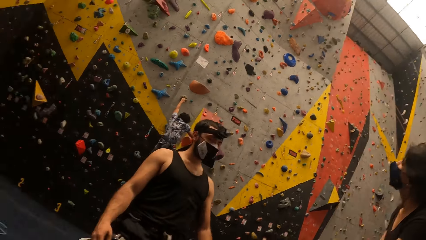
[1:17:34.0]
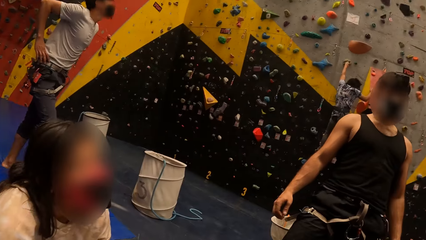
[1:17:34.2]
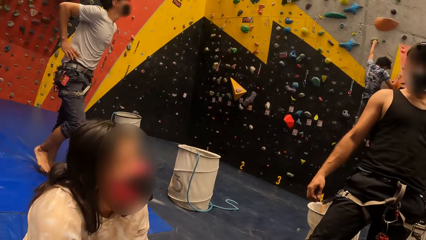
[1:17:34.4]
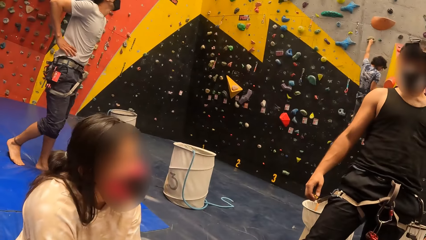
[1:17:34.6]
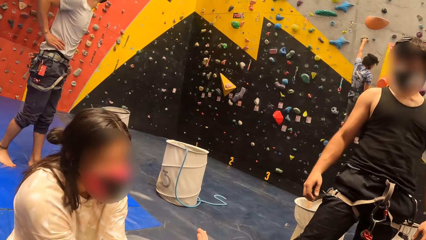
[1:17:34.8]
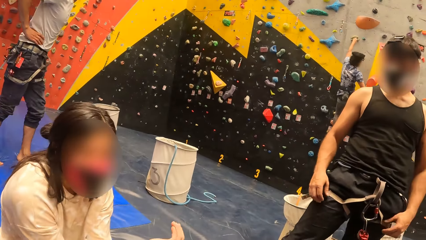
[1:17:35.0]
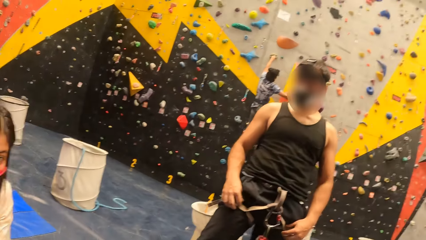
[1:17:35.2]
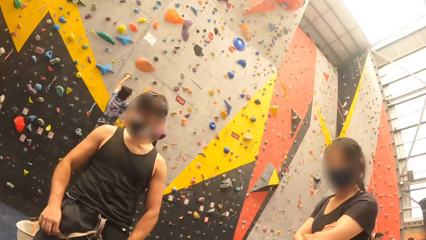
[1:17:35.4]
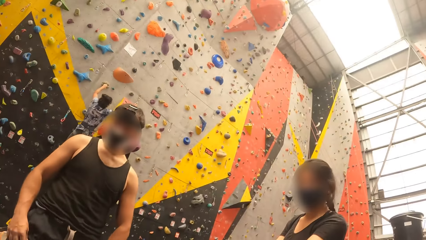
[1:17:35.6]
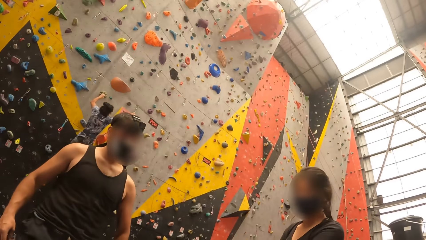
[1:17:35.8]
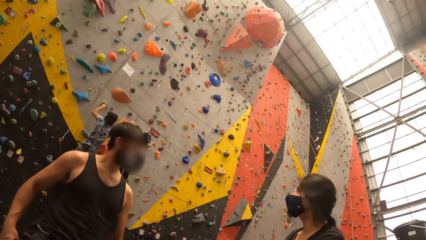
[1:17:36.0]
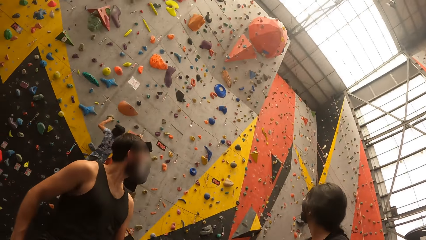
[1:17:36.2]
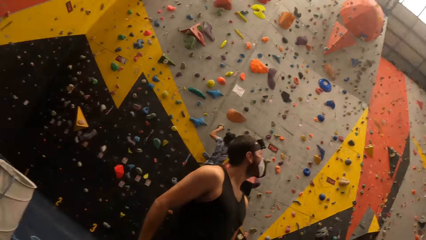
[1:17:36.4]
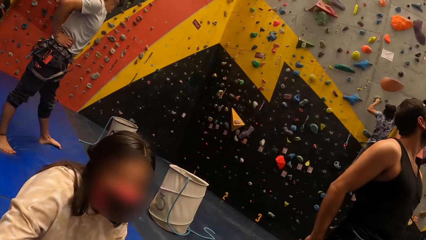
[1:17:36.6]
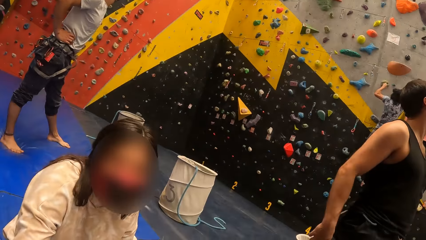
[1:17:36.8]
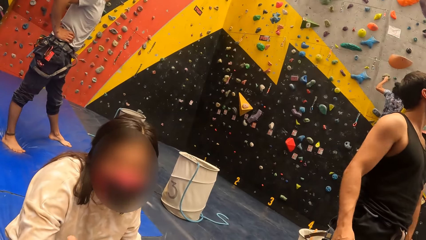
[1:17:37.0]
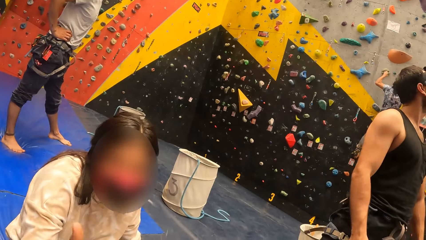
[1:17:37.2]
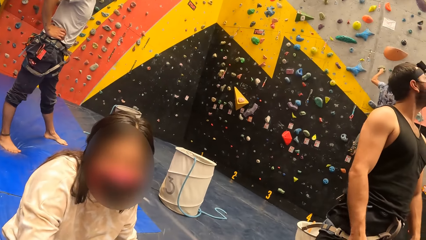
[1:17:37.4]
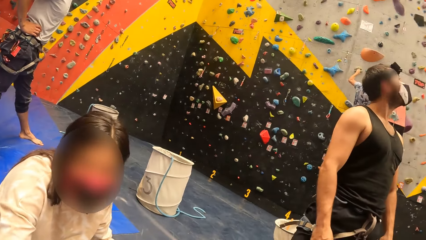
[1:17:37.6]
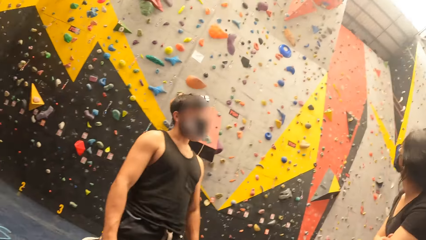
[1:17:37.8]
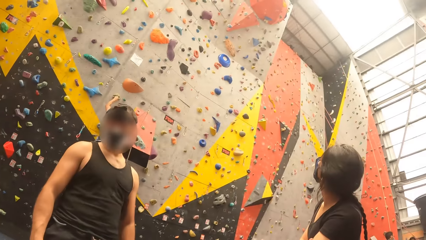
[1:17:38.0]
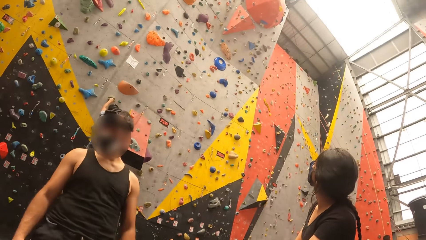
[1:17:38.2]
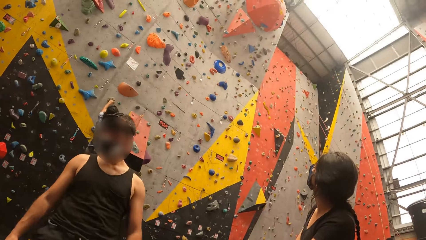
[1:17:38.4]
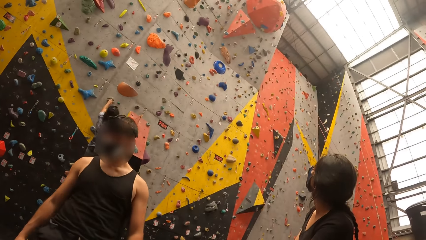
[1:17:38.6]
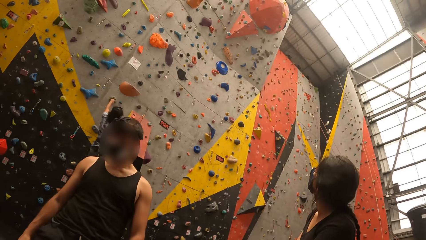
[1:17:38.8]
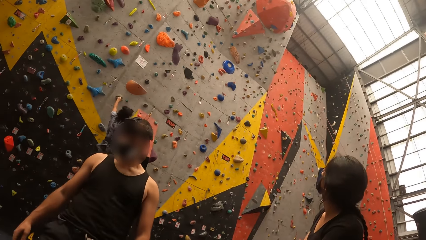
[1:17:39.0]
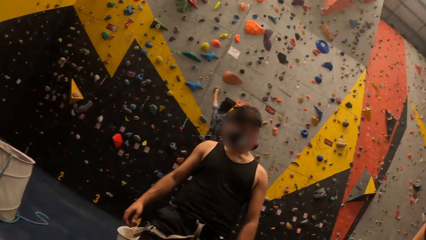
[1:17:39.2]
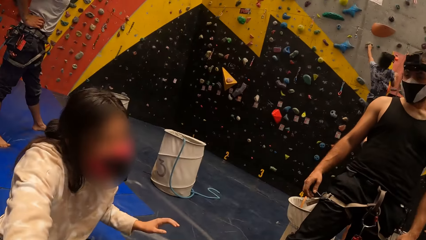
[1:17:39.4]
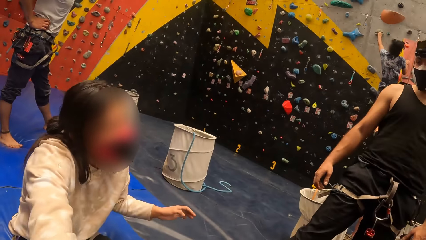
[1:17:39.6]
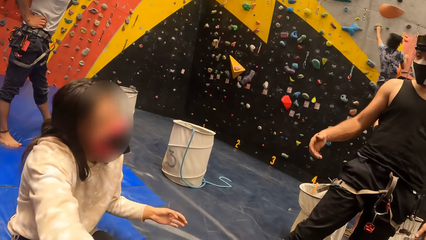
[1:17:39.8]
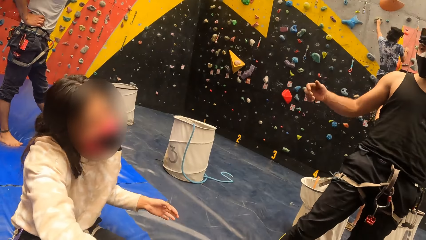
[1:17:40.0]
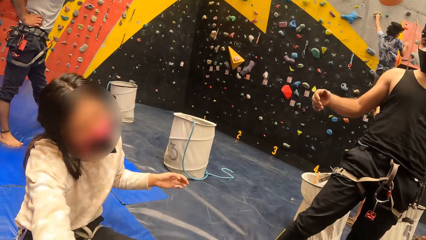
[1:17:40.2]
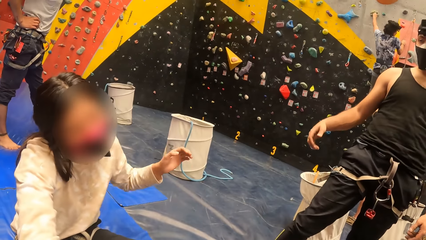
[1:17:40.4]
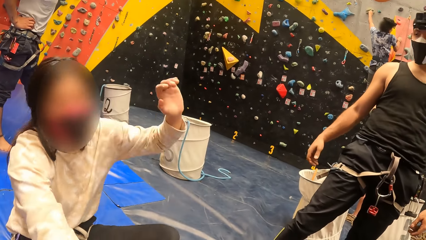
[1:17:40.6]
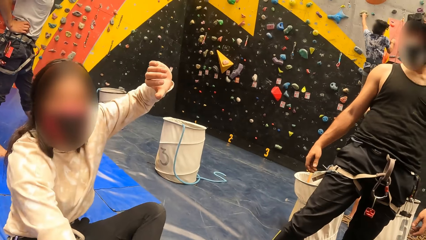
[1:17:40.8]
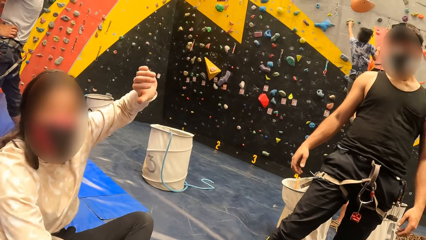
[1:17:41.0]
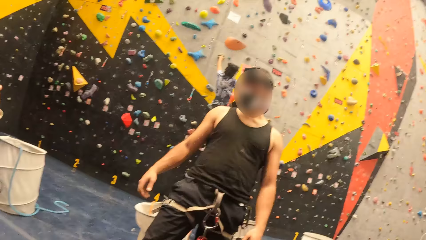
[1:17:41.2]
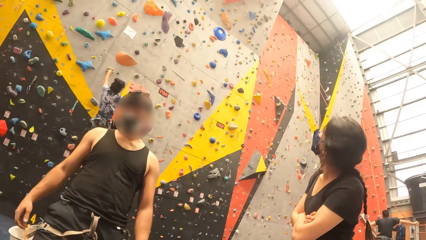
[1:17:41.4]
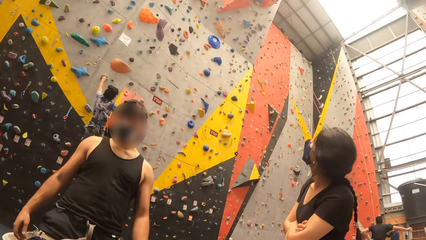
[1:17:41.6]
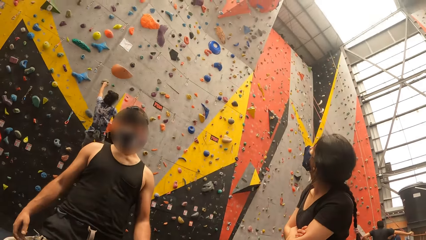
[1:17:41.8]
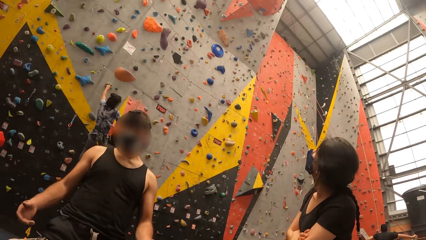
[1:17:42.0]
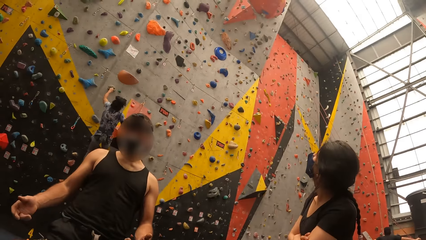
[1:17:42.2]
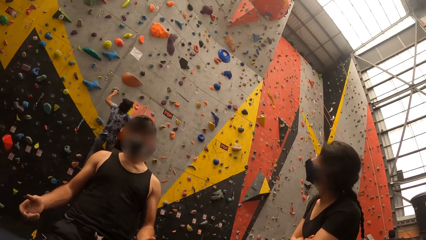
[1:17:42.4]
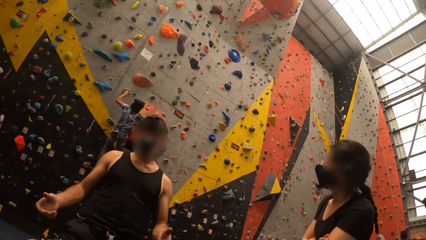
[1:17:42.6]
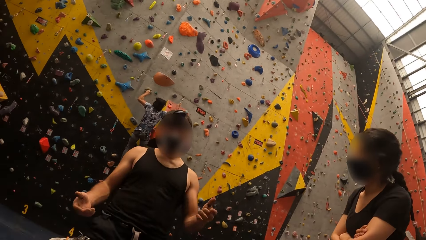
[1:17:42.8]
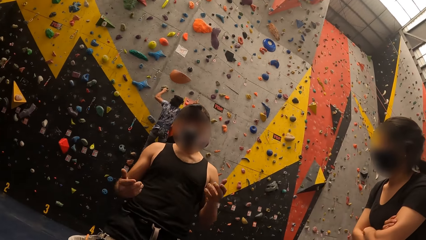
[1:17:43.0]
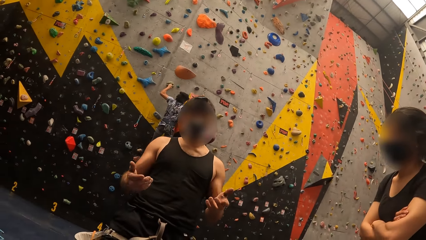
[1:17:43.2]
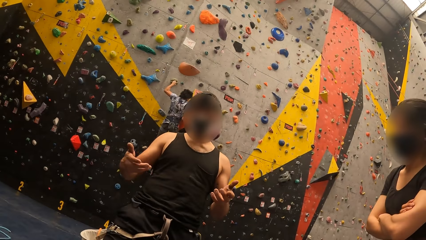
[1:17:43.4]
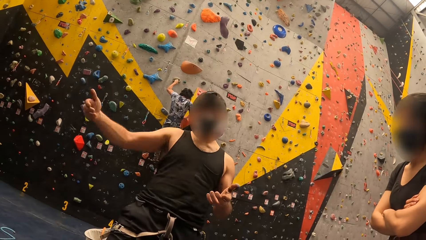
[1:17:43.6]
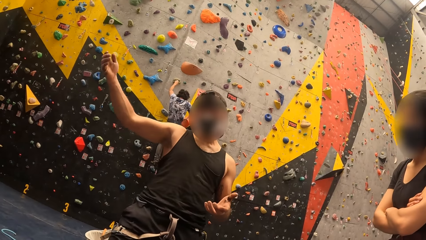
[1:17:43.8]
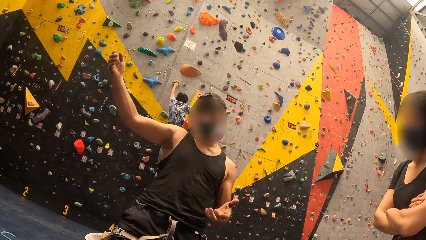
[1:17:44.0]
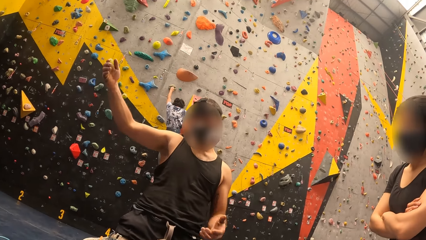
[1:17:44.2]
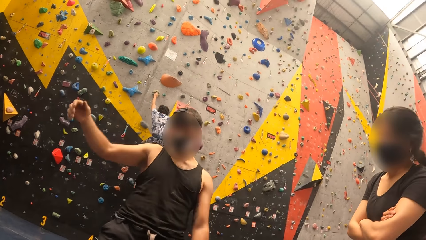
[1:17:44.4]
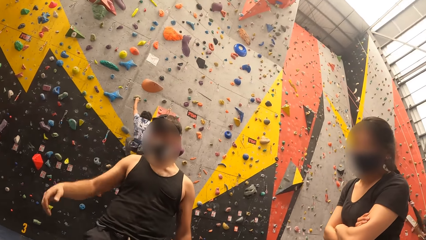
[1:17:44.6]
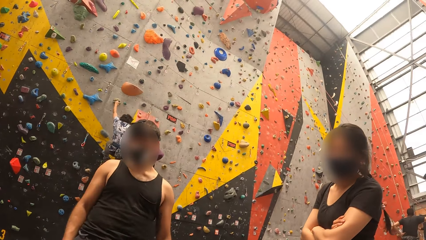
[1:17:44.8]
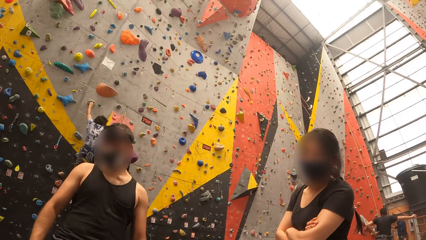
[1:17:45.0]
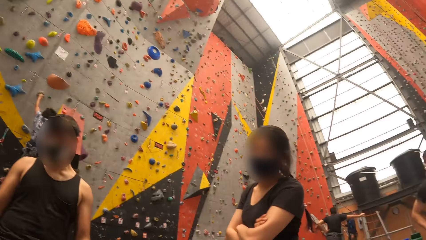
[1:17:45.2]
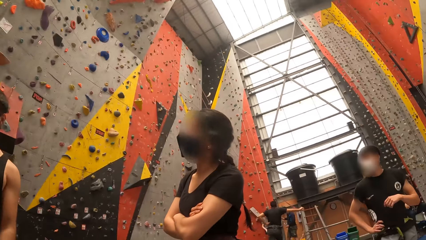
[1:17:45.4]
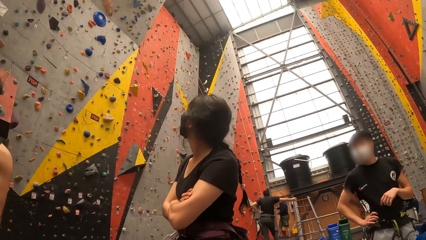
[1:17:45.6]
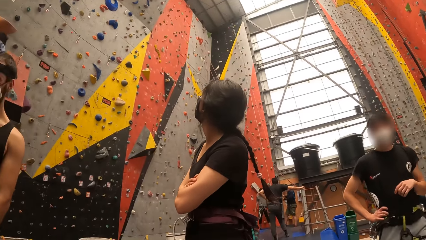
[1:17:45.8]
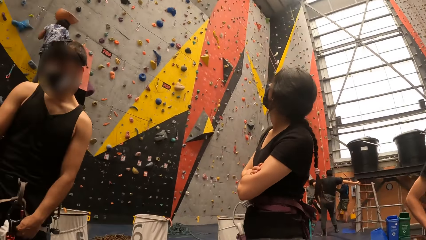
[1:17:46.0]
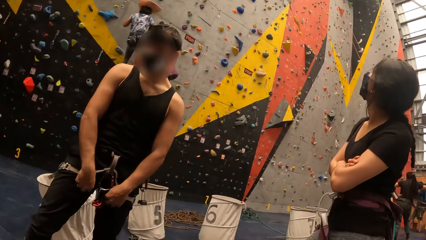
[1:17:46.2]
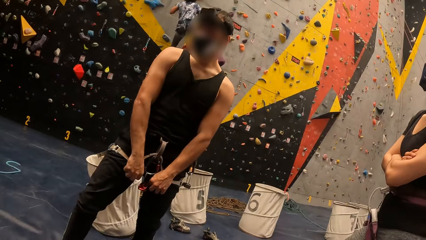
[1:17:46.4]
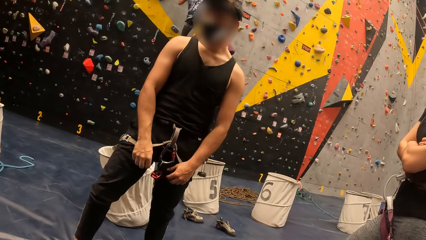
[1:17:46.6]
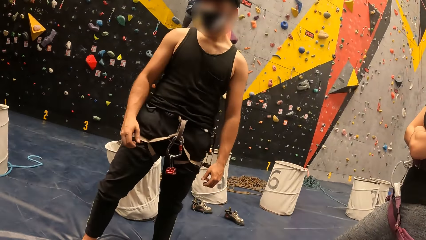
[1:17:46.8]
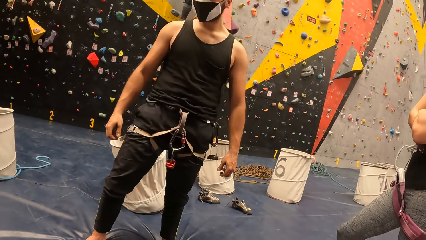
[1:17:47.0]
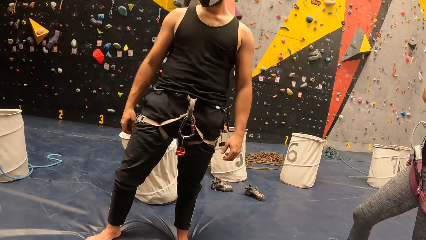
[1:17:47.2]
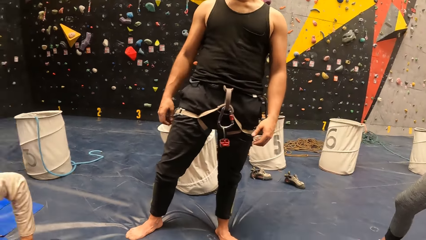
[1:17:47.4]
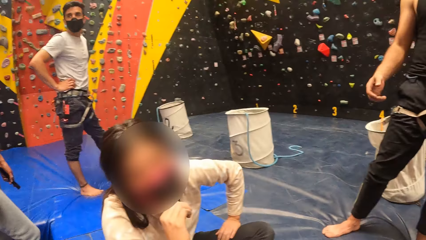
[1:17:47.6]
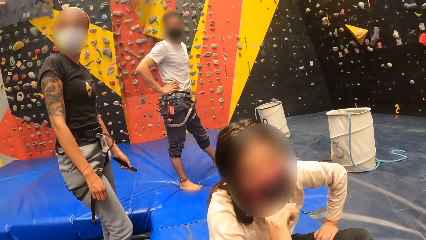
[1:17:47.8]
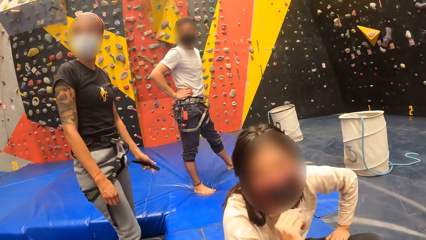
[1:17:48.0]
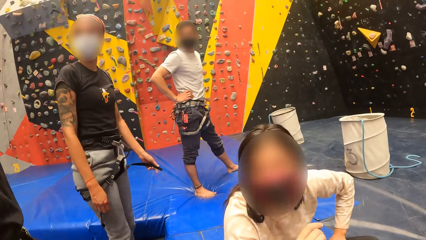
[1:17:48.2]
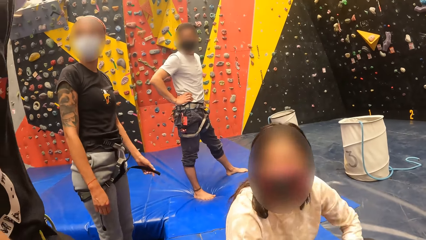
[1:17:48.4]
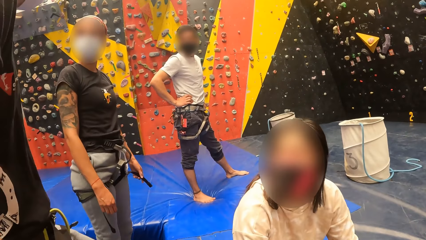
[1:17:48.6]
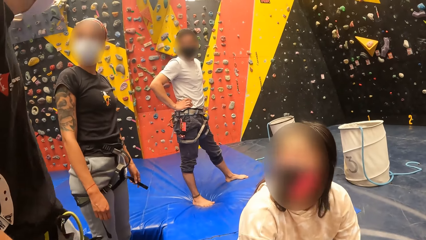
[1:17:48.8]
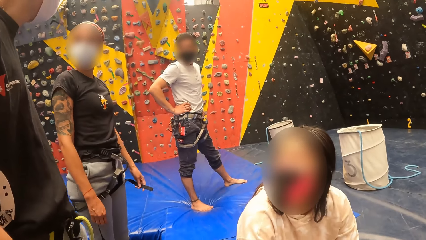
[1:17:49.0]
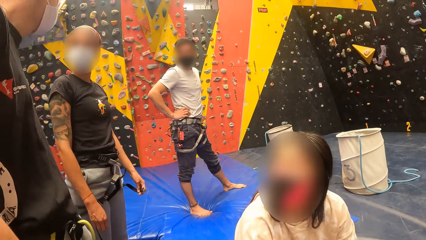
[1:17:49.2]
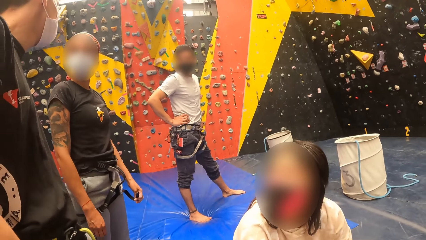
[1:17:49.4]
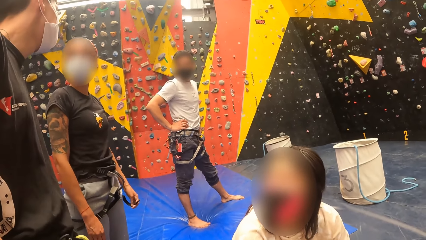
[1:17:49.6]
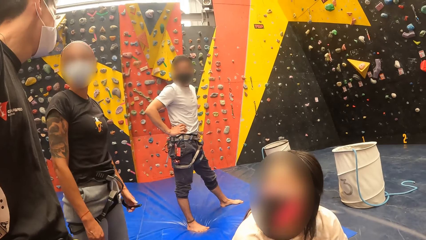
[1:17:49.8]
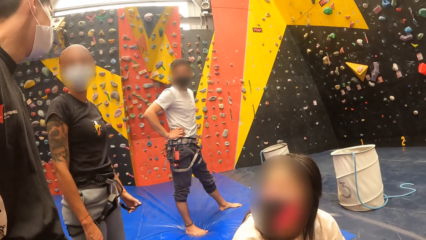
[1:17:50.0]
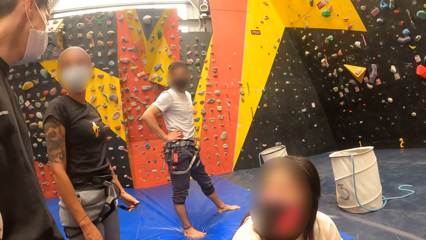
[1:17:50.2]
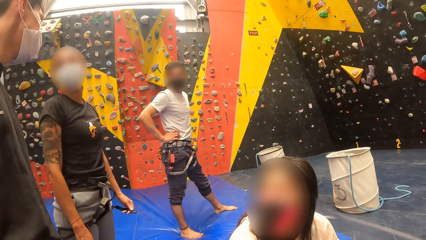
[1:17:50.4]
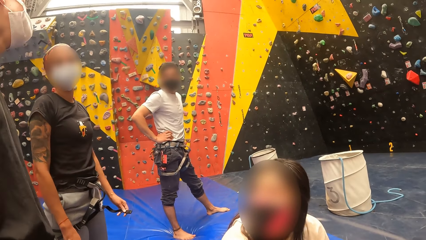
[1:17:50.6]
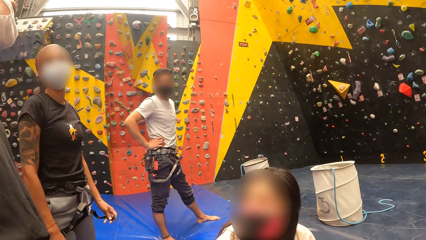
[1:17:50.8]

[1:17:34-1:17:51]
The camera wearer looks at a person.
